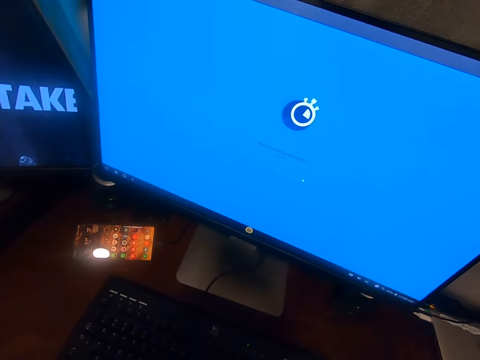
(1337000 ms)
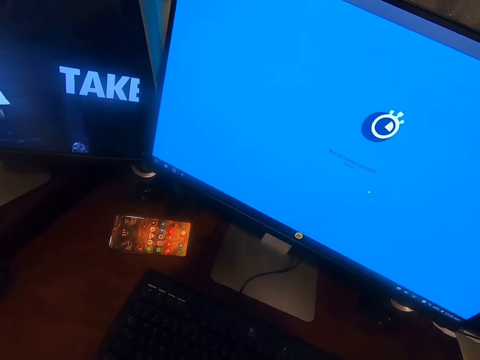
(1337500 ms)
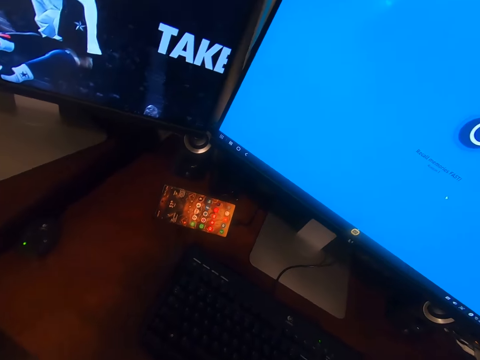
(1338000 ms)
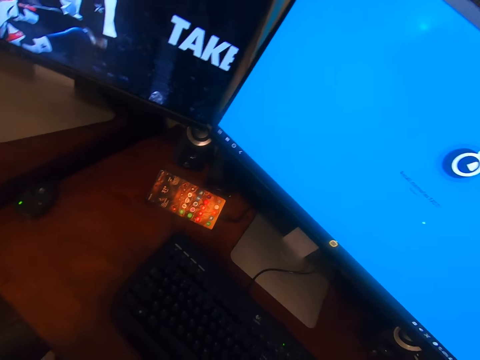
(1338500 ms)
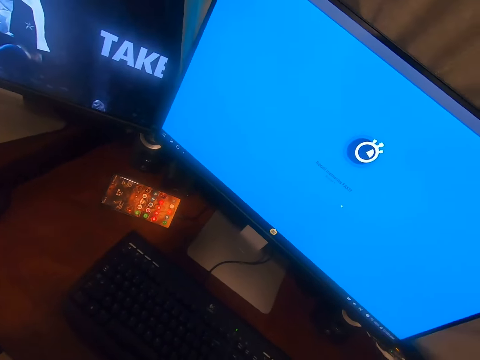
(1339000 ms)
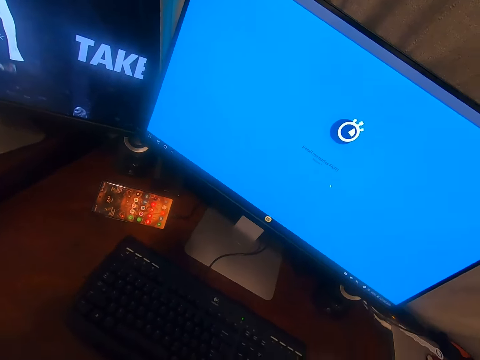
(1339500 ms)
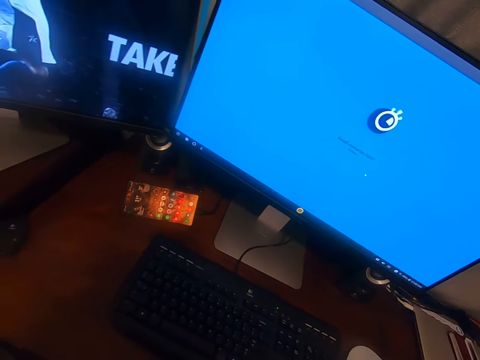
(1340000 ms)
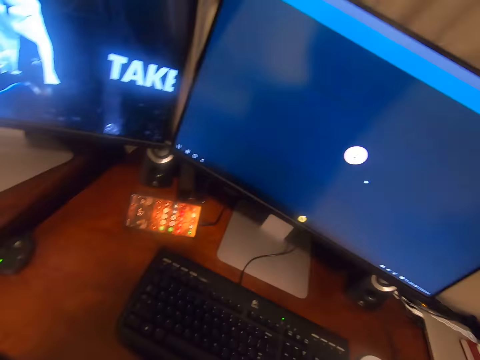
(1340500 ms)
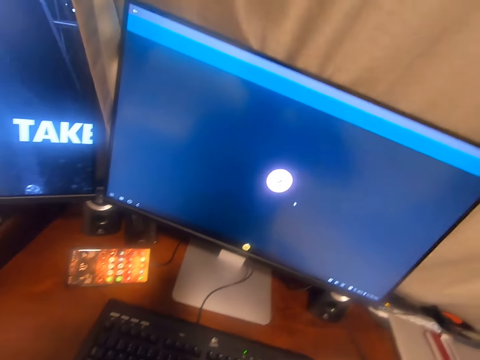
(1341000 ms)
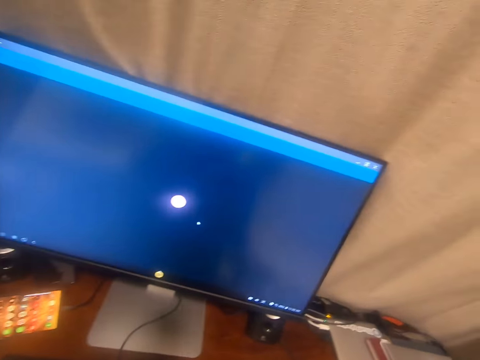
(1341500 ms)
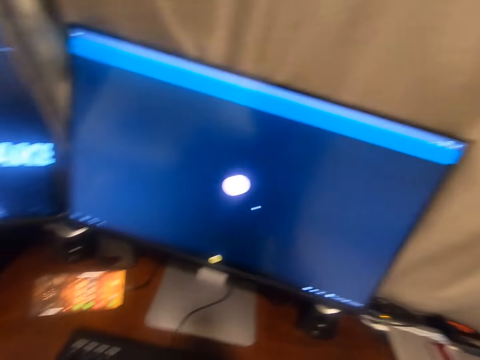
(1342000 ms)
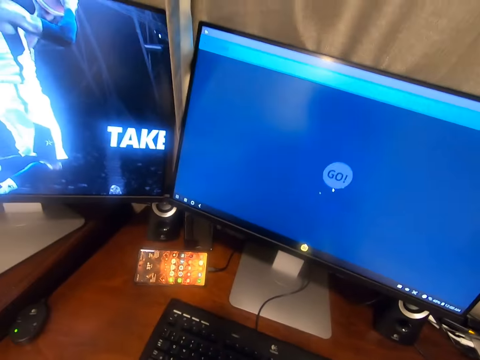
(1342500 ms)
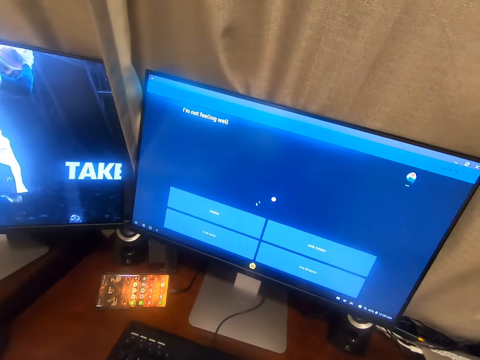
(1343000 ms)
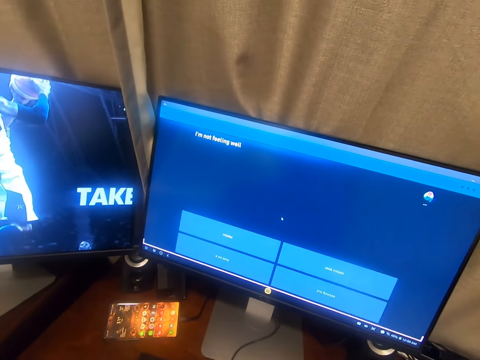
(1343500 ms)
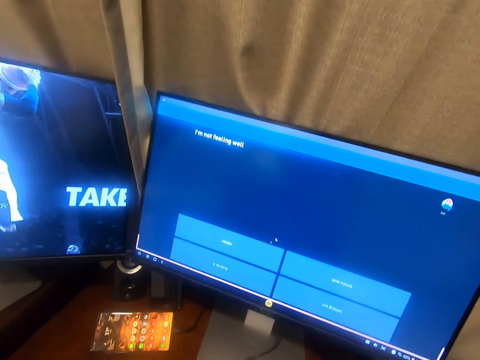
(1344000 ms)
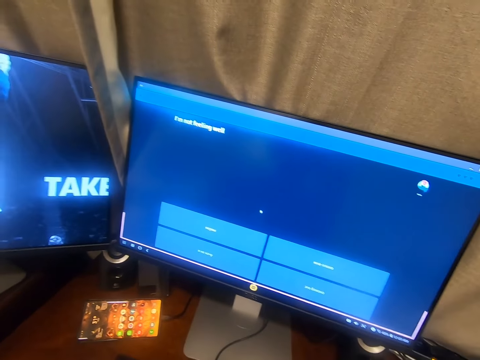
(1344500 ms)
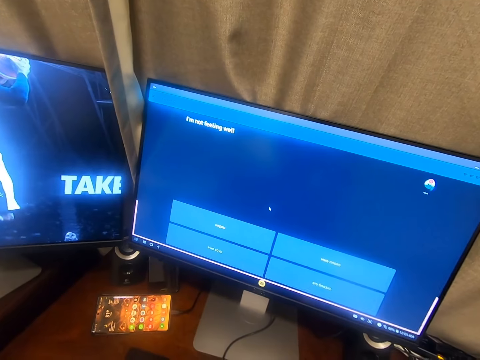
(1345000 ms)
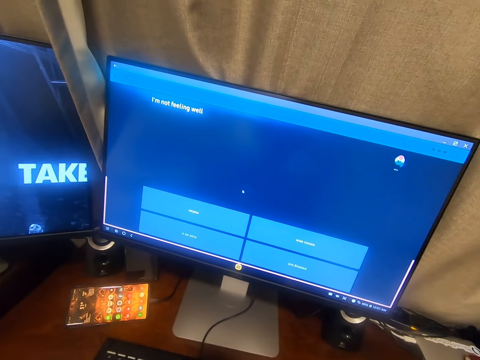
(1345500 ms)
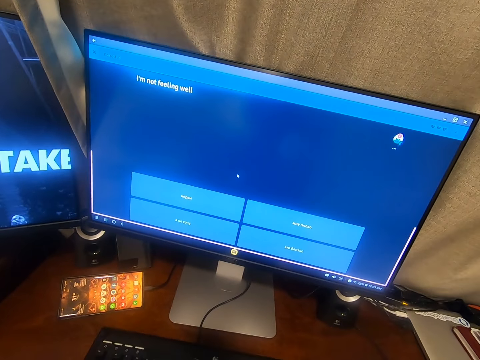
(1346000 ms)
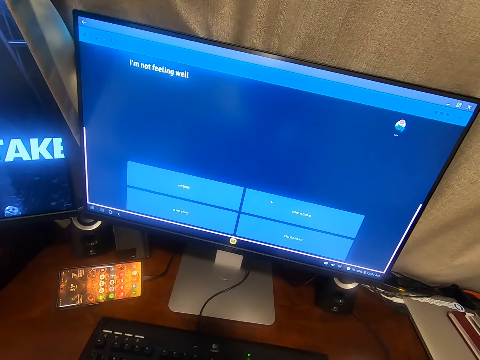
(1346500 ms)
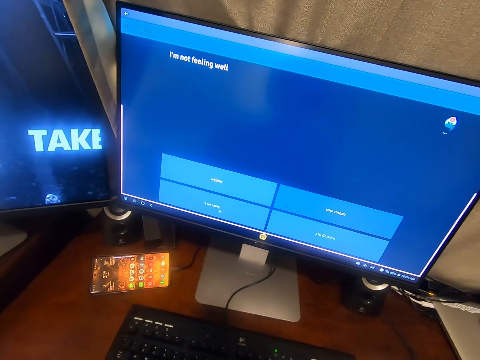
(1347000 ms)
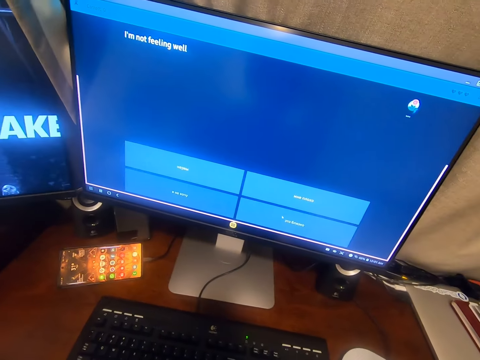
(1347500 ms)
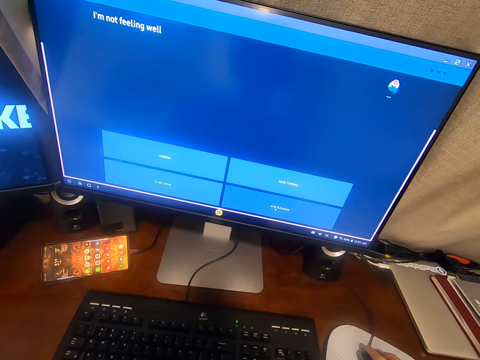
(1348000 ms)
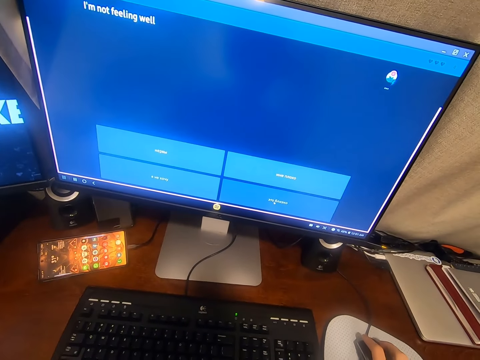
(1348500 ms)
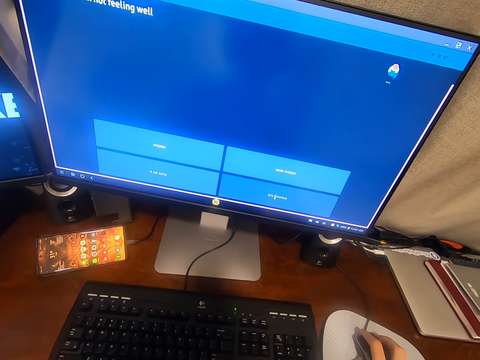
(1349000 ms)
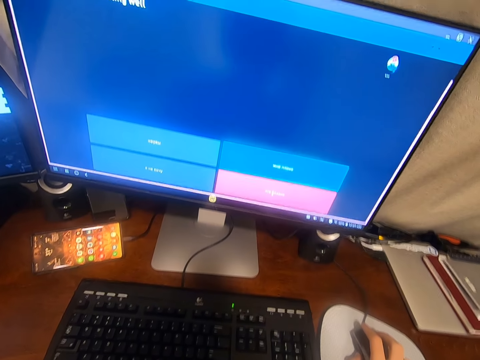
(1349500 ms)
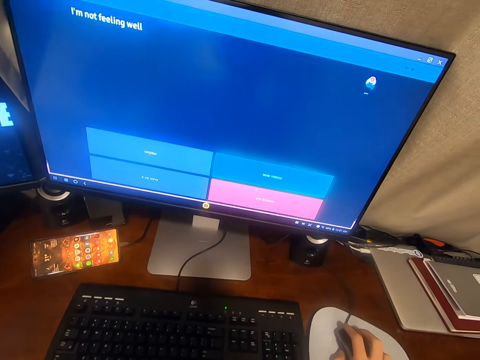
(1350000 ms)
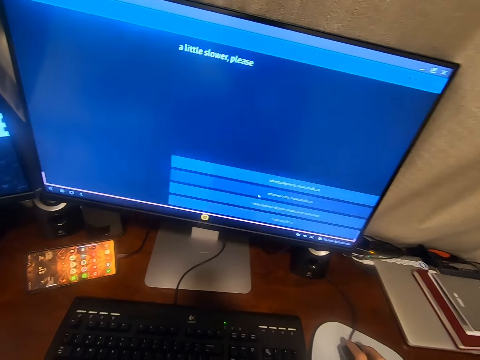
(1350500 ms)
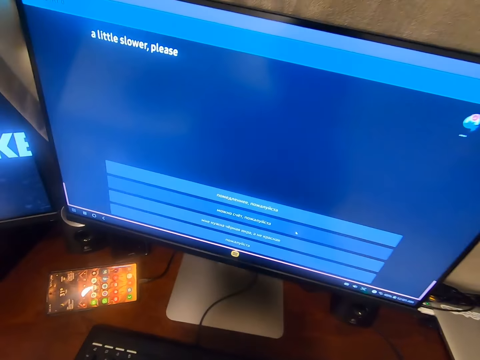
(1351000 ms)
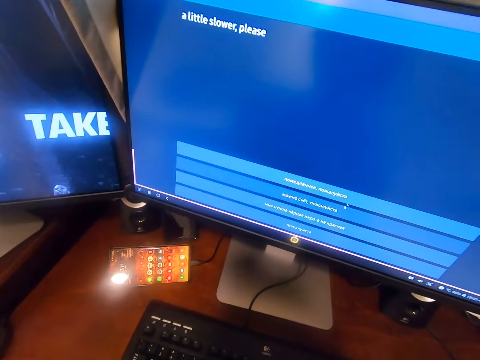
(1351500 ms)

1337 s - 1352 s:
The camera wearer moves the mouse and looks at the computer monitors.

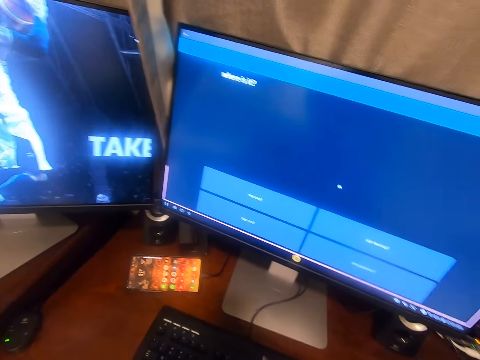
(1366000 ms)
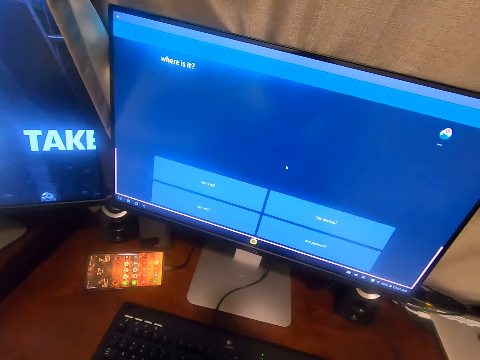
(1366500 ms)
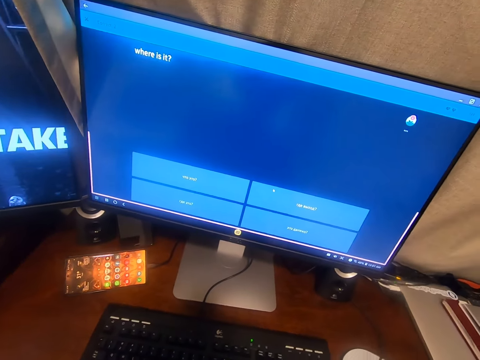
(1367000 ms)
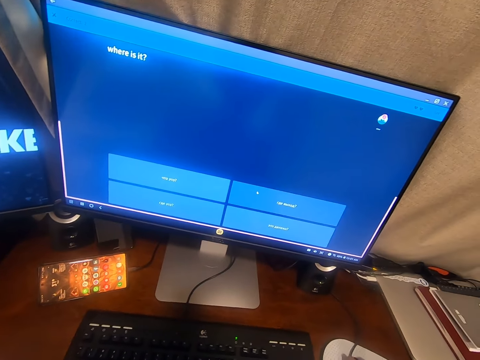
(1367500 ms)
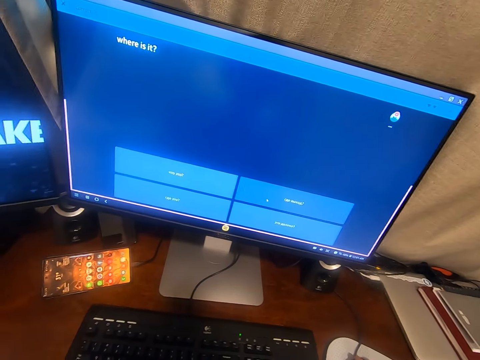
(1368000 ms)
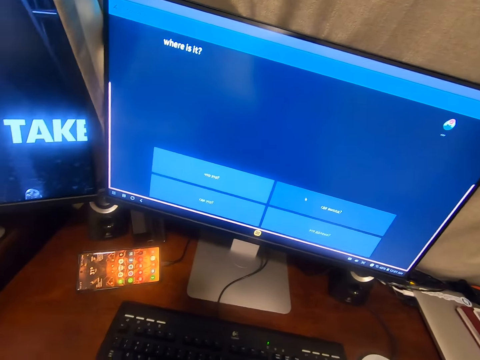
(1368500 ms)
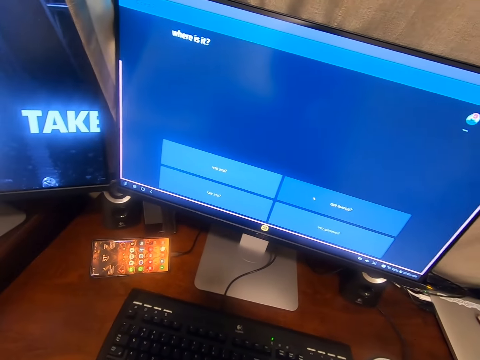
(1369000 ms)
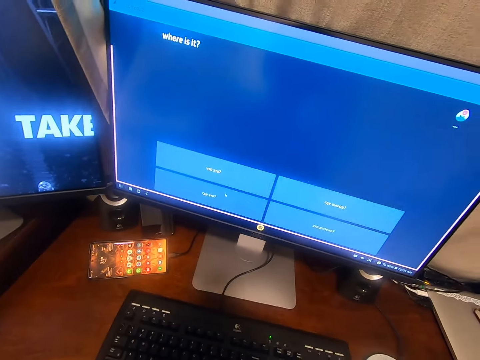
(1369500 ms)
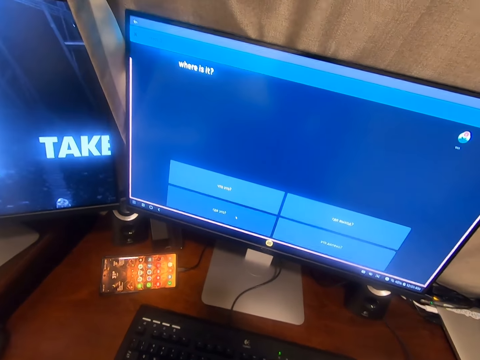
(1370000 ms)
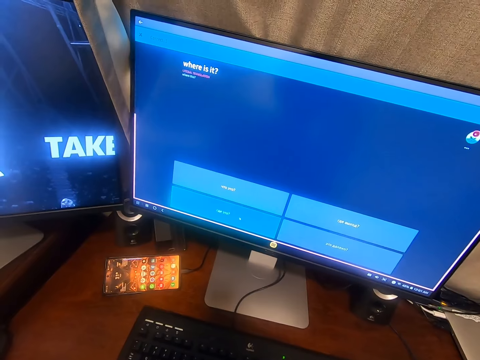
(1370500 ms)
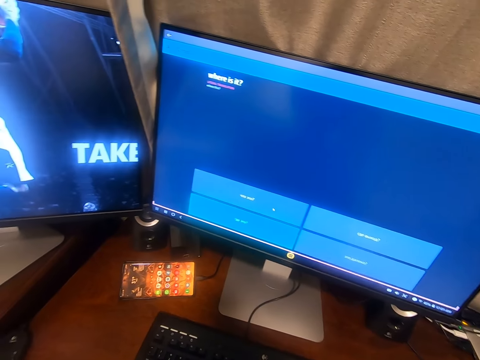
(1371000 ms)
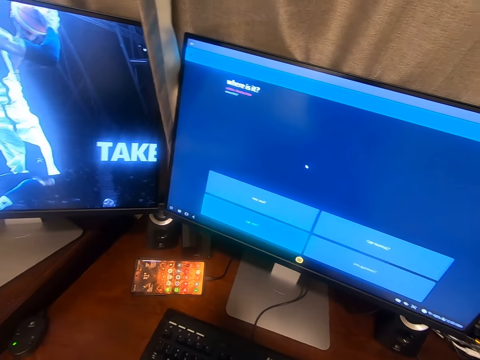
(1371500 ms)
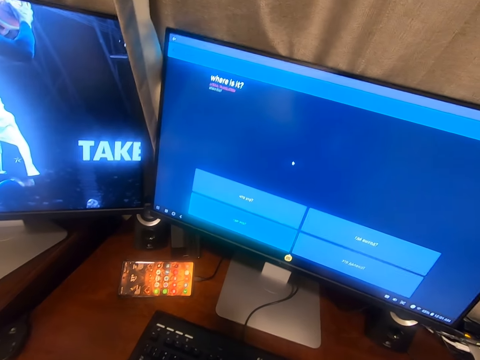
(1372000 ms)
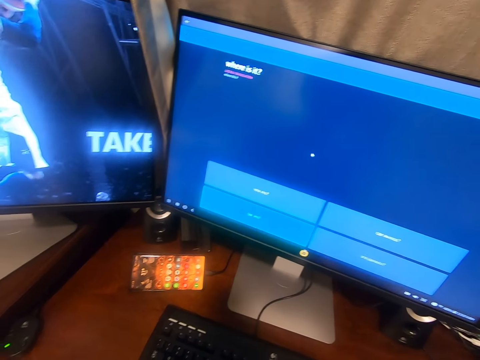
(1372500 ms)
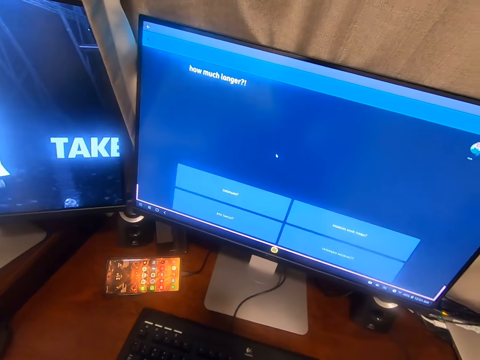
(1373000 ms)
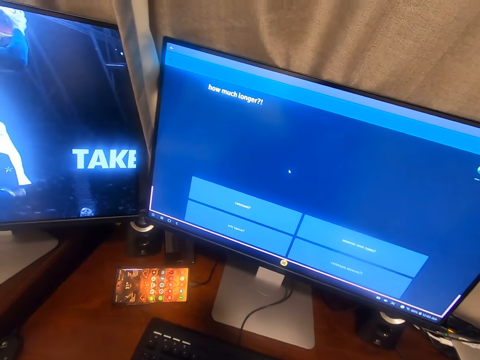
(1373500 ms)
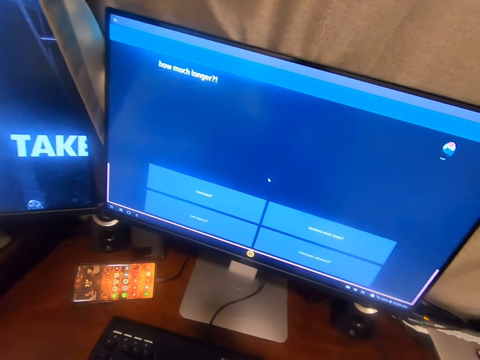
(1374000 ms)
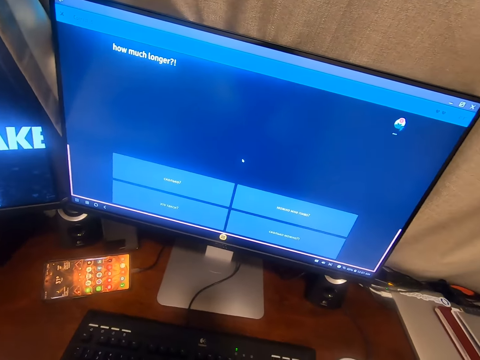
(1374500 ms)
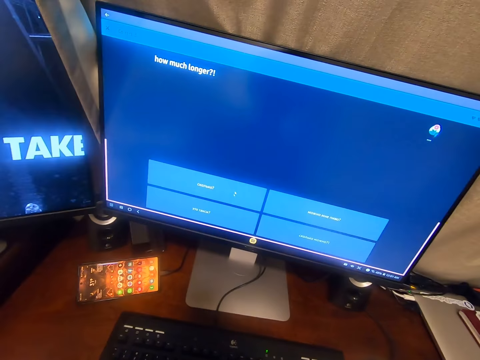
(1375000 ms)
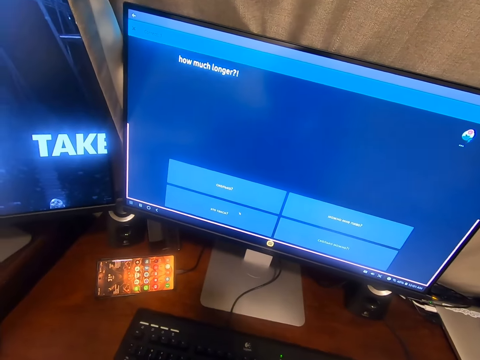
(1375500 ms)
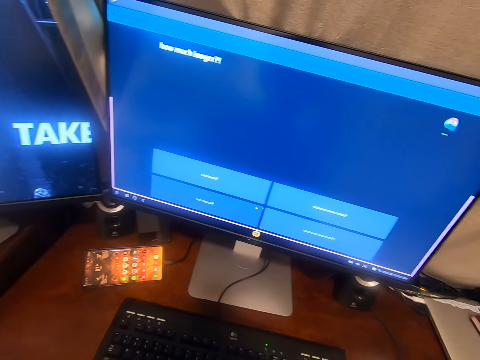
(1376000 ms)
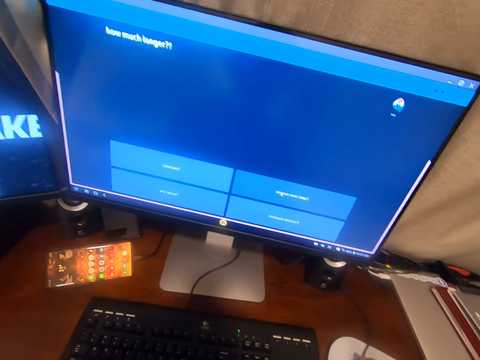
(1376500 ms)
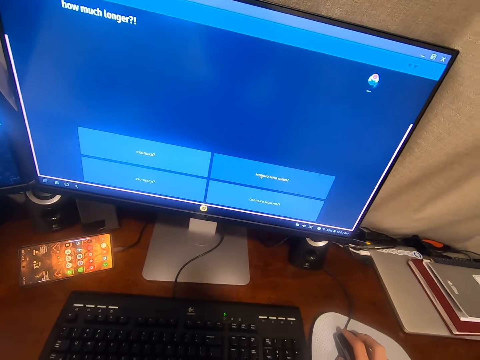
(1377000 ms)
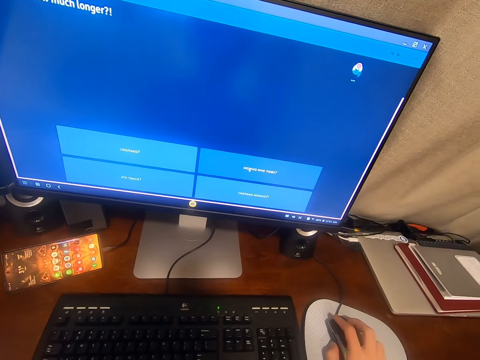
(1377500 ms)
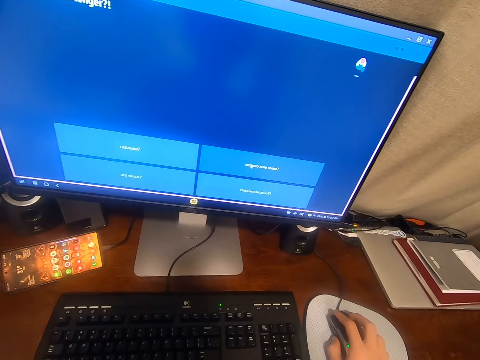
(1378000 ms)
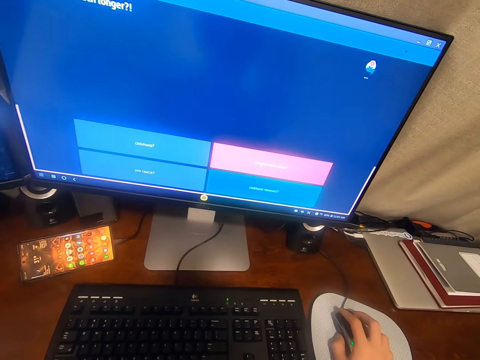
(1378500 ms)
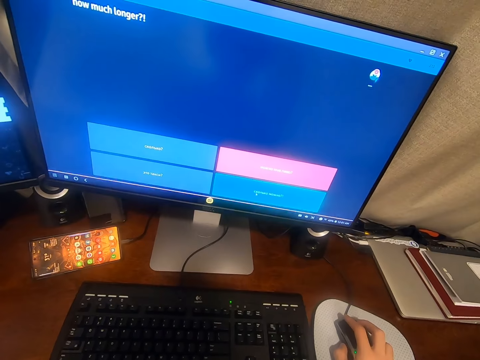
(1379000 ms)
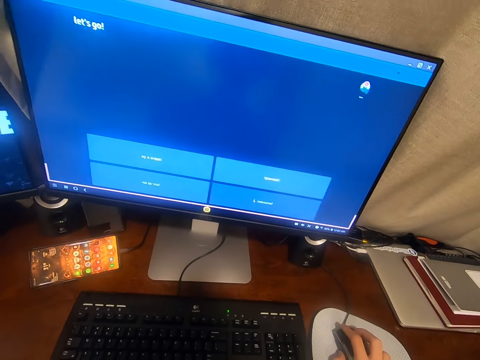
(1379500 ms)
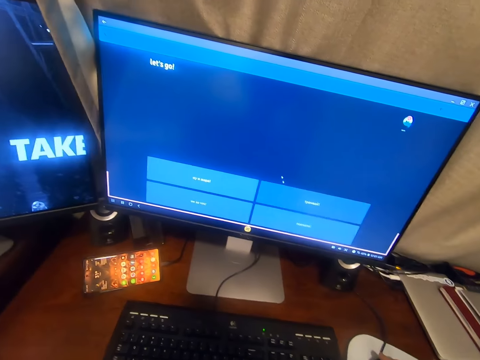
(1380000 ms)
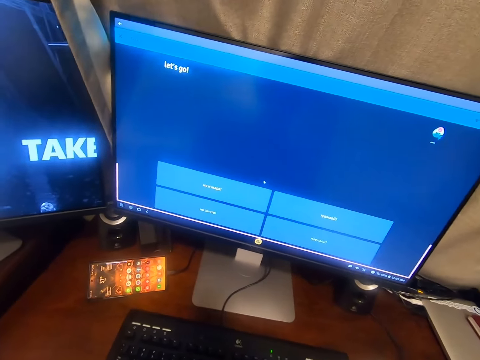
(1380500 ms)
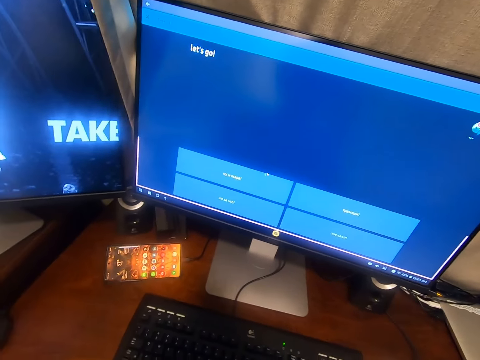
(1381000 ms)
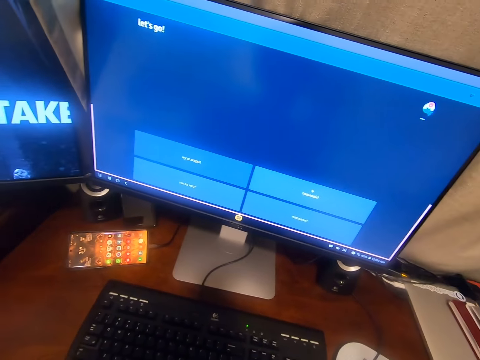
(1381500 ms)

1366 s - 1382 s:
The camera wearer clicks on the mouse. They move the cursor on the computer. They click on the mouse. They move the cursor on the computer.
